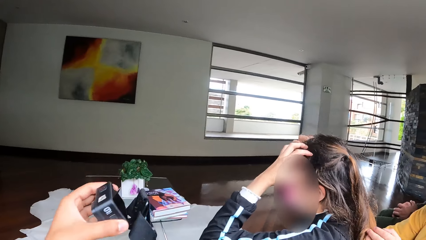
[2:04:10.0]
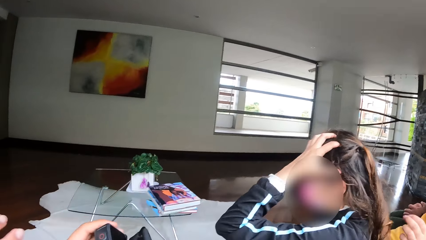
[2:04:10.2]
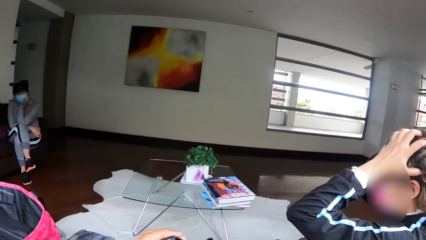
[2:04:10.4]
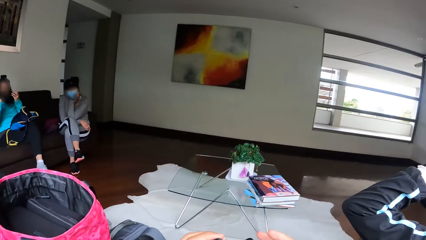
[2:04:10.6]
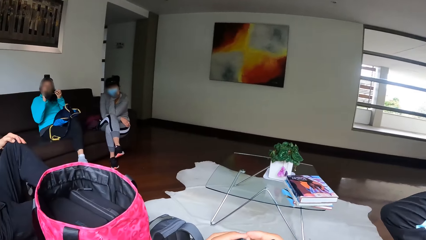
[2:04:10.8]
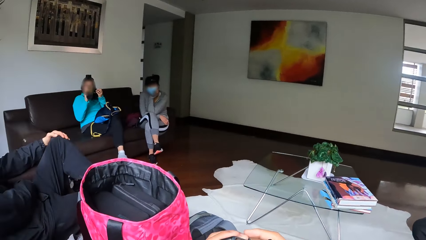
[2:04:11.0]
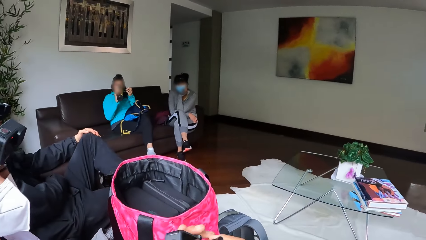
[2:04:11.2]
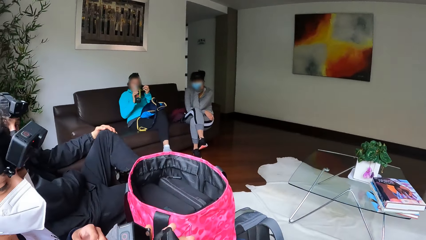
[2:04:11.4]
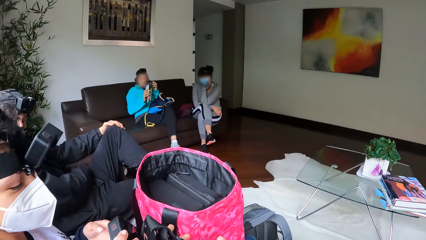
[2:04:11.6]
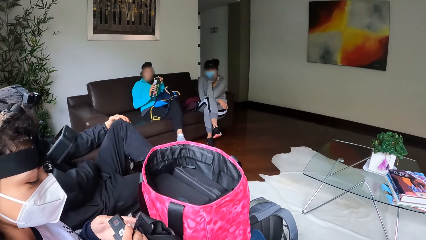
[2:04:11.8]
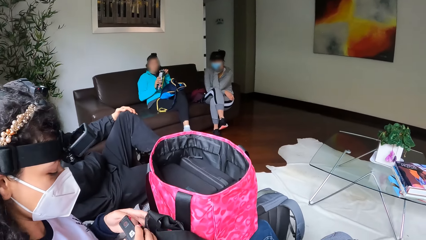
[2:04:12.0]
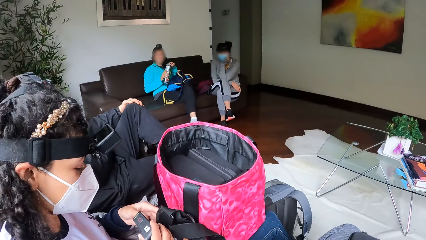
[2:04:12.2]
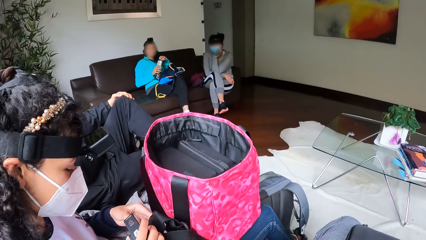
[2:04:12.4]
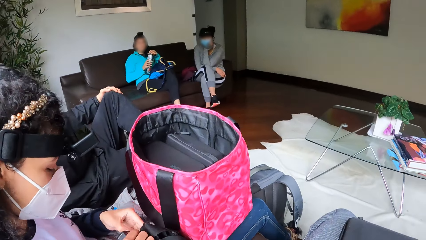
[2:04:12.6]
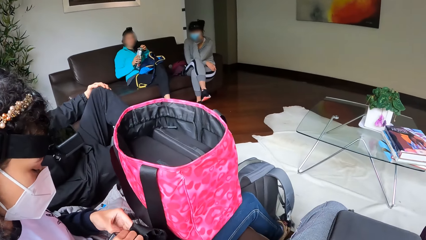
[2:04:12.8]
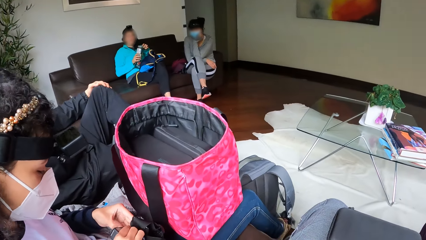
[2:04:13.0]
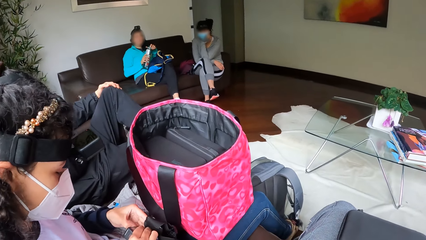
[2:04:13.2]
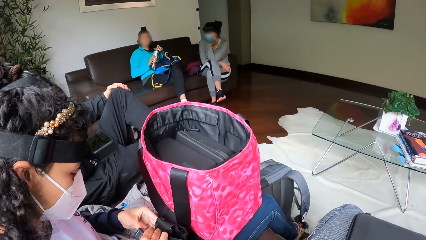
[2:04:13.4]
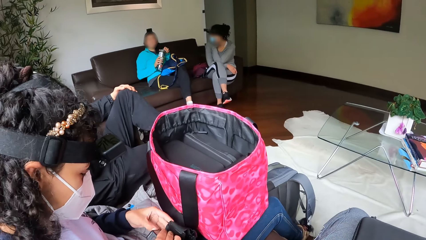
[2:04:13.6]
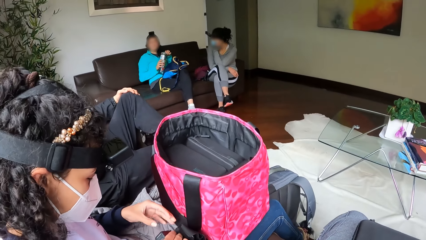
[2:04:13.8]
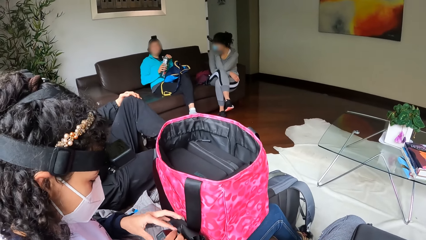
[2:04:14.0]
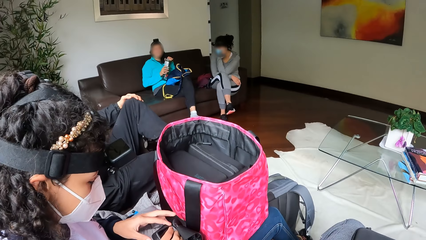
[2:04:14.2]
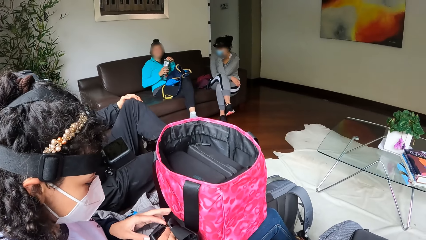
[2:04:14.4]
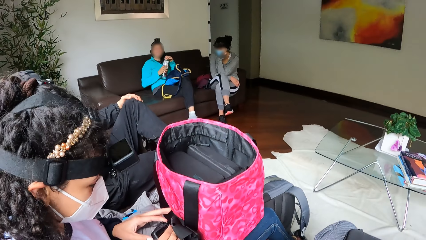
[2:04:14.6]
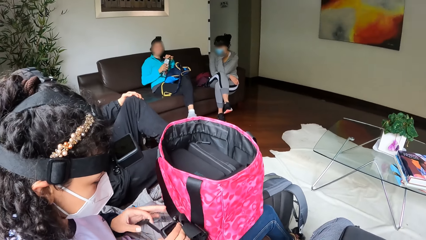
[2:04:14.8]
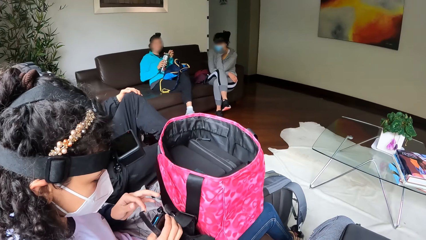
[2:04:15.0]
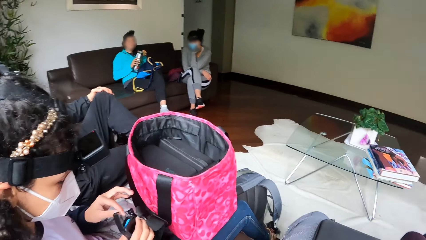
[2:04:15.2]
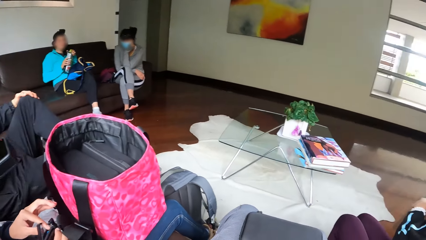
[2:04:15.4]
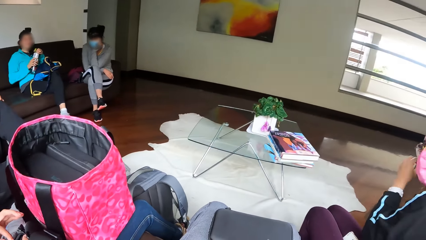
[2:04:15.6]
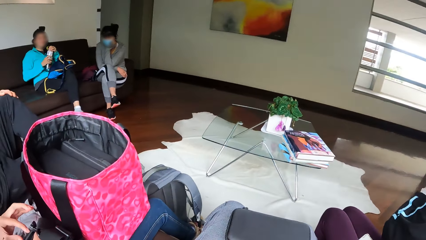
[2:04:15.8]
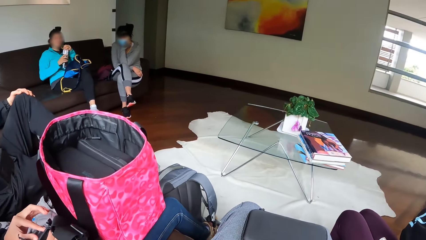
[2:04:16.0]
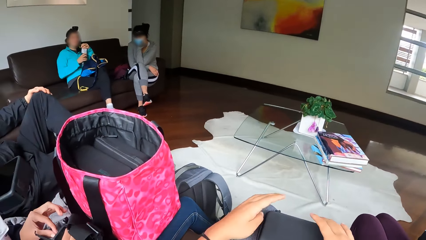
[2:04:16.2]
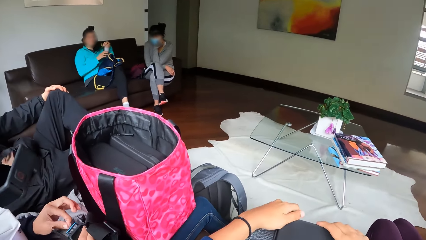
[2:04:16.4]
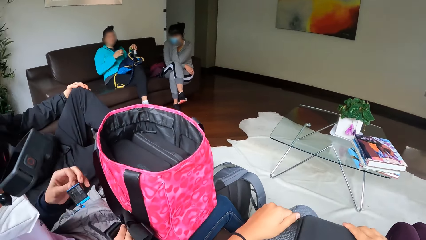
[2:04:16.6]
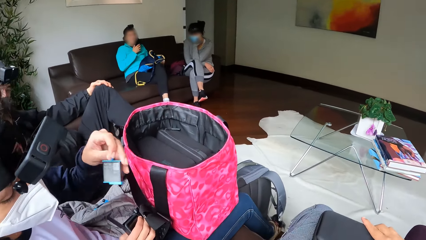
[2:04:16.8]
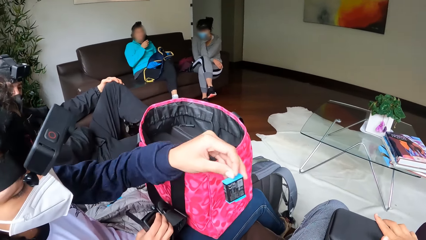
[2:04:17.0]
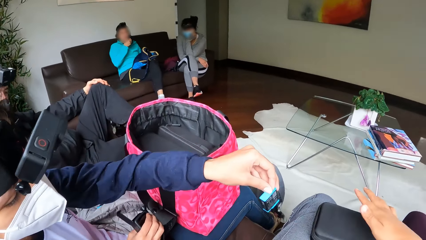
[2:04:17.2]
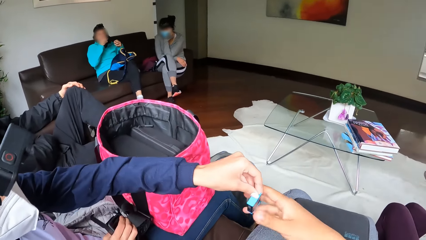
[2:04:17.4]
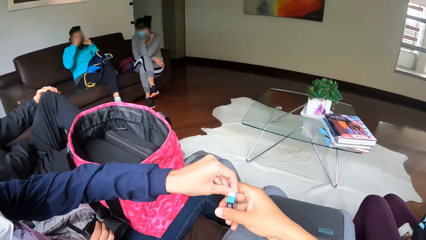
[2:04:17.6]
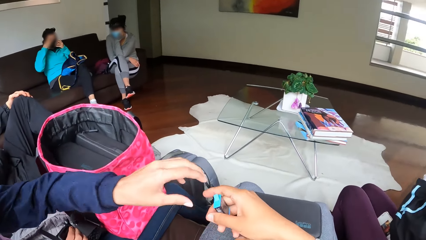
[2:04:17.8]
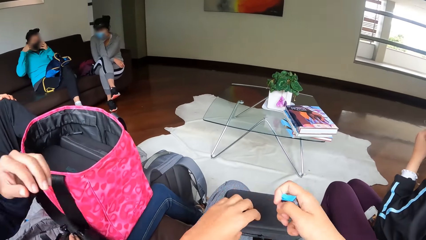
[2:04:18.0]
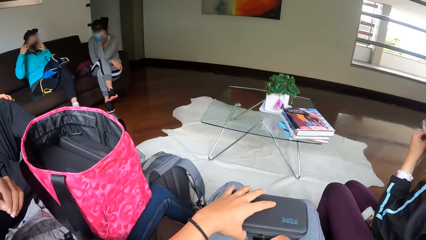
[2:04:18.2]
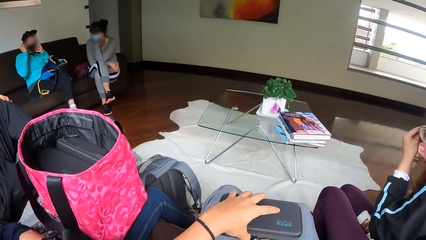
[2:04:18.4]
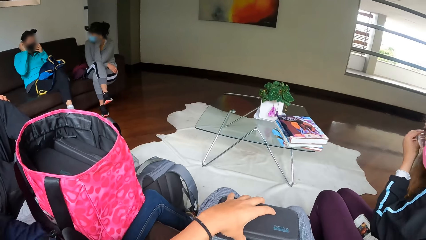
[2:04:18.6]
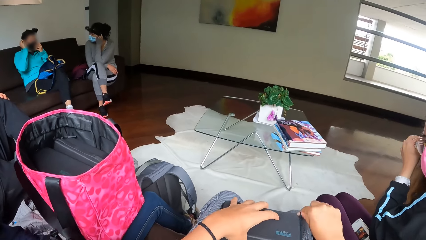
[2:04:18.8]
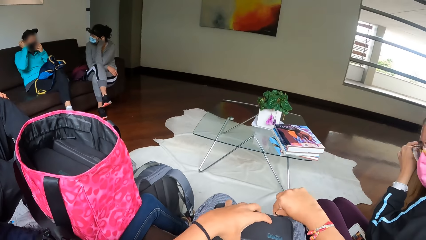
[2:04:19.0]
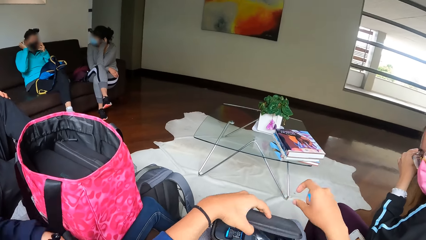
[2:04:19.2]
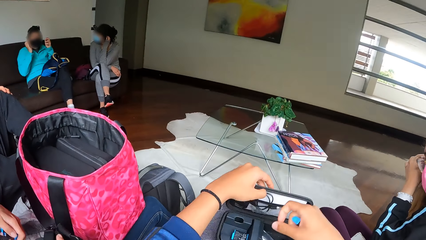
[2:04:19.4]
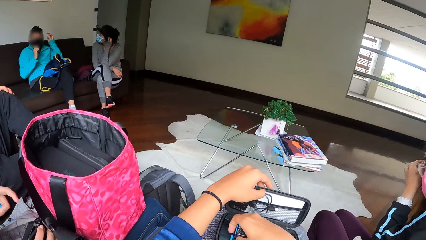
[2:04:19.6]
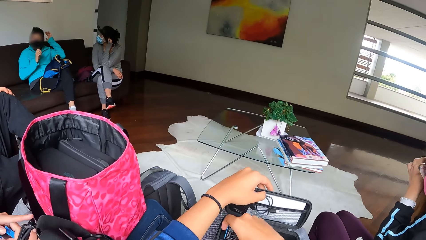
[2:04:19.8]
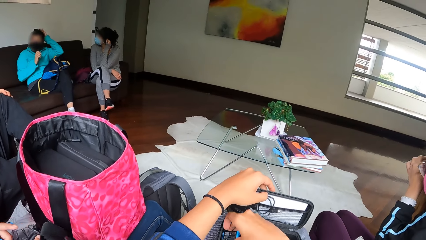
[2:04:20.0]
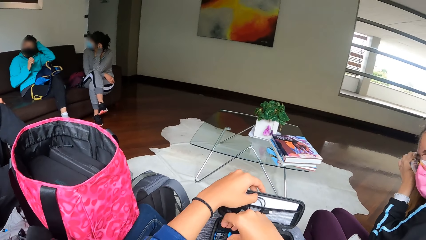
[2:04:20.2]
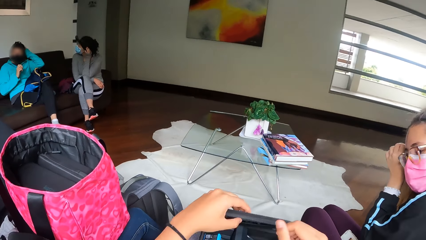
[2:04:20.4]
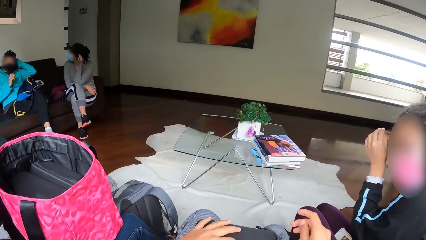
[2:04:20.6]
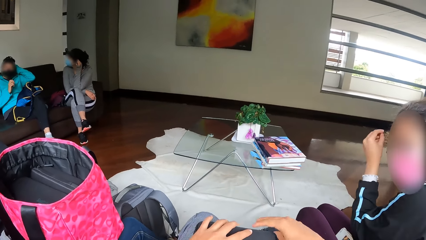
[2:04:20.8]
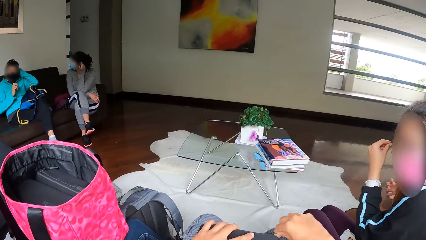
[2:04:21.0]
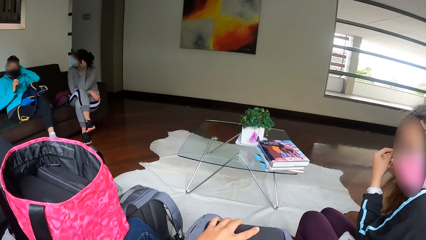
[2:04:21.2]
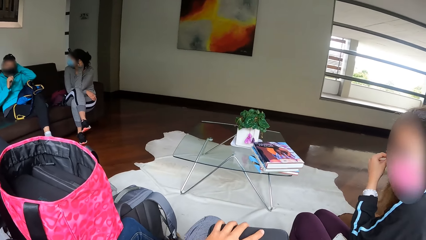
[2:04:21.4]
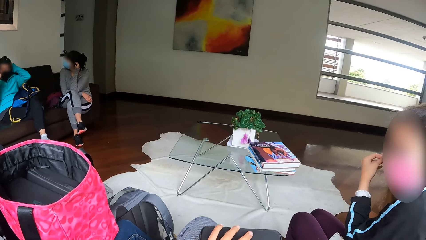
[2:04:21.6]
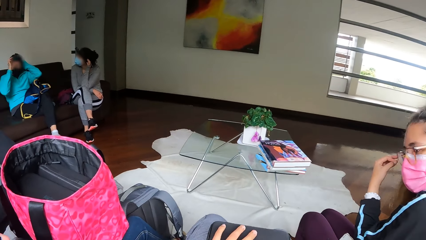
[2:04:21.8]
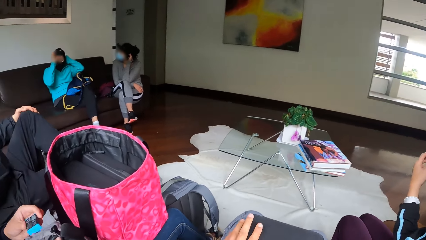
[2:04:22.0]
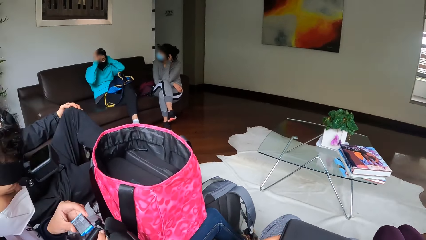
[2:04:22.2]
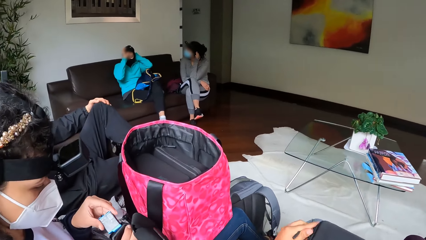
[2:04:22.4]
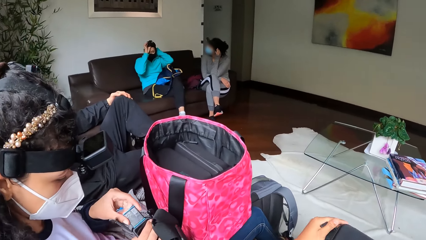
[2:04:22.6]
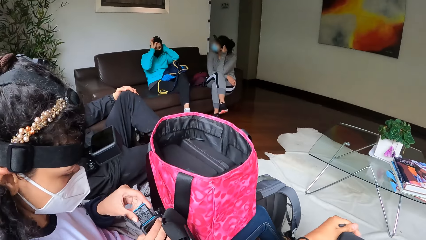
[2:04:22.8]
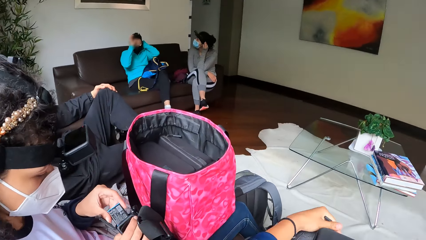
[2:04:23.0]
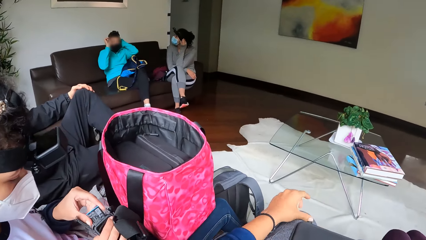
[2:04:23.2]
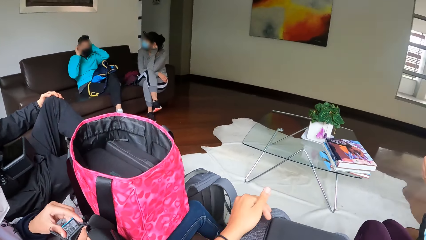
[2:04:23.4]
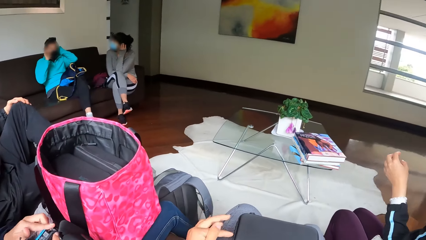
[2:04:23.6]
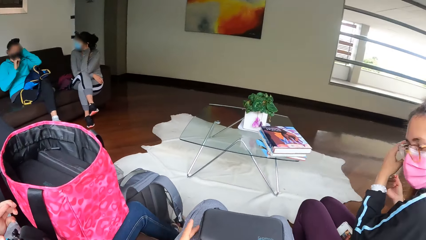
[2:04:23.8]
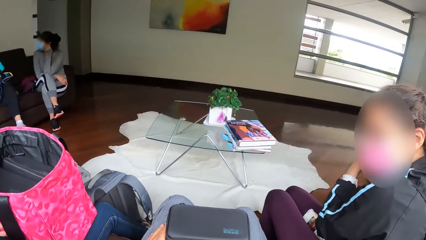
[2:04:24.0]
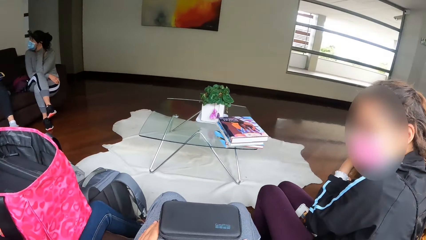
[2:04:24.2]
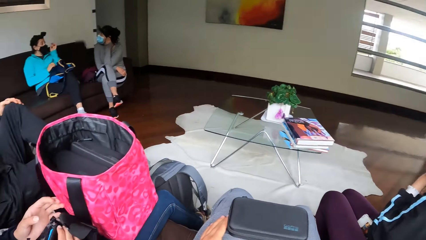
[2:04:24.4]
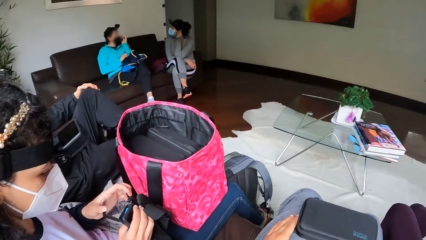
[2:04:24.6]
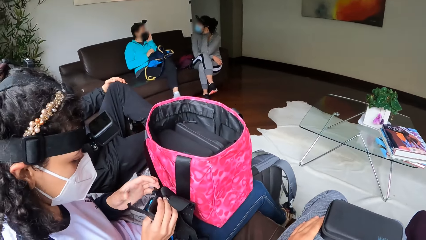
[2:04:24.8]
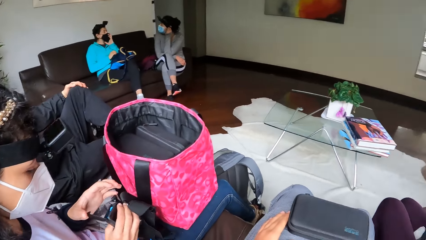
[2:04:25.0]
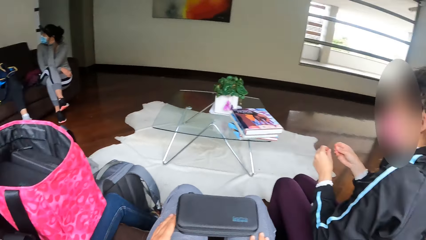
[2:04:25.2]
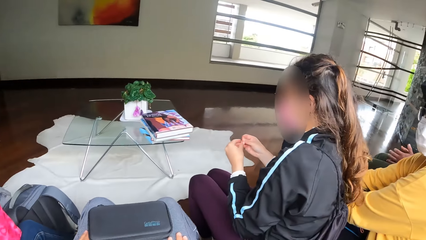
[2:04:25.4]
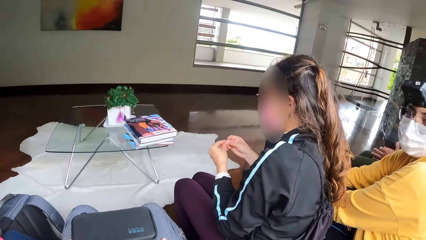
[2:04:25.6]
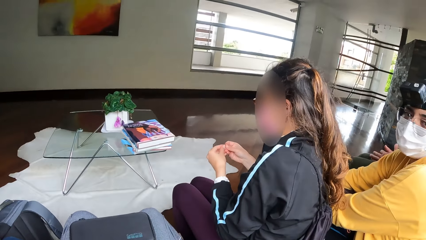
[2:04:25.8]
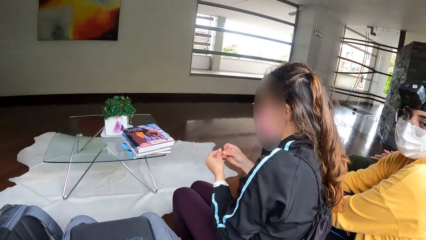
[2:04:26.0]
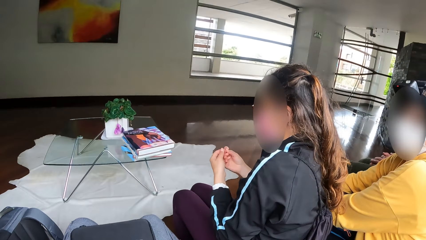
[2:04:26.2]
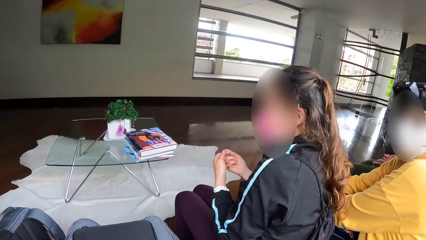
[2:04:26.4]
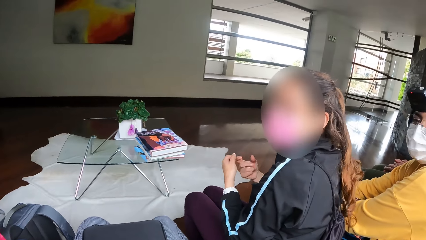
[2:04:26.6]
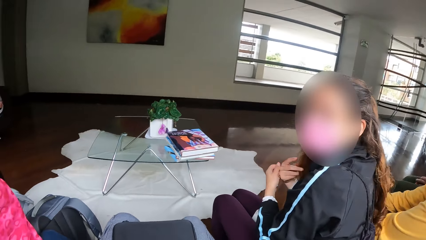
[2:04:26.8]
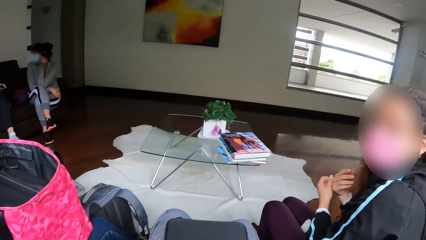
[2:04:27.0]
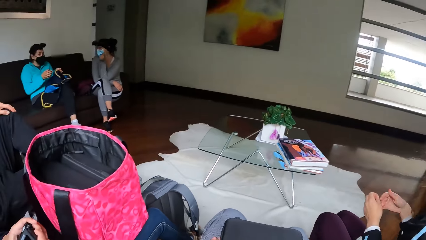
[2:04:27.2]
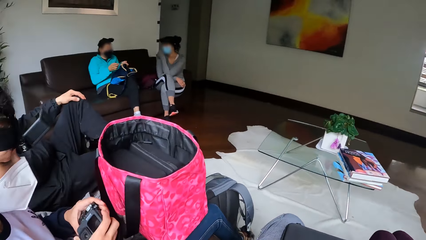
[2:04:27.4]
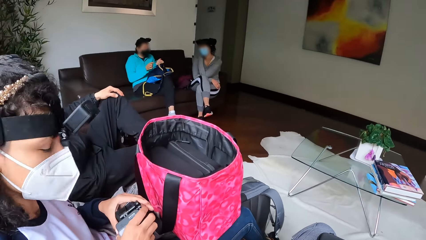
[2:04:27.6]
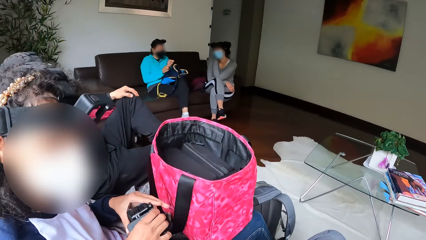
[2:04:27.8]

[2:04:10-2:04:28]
A lady touches the hair. Another lady touches the camera. A woman closes the water bottle with the cover cap in her left hand. The camera wearer stares at the camera. They drop the water bottle on the chair with their left hand. Another woman passes the battery to the camera wearer. The camera wearer takes the battery with the right hand. They drop the battery into the pack or pouch with their right hand. They open the pack on their lap. They drop the battery into the pack. They close the pouch. The other lady puts the battery in the camera. The camera wearer interacts with the first lady.
